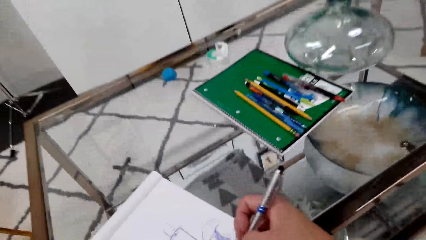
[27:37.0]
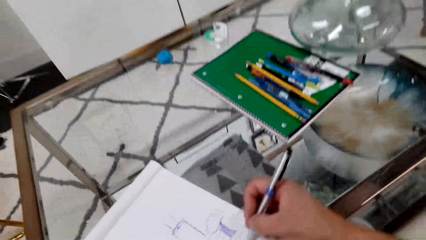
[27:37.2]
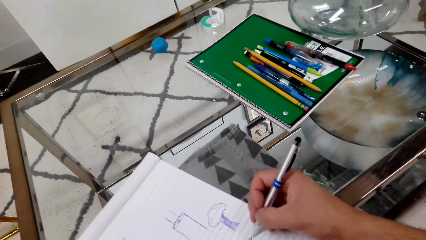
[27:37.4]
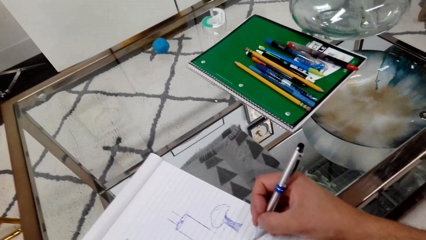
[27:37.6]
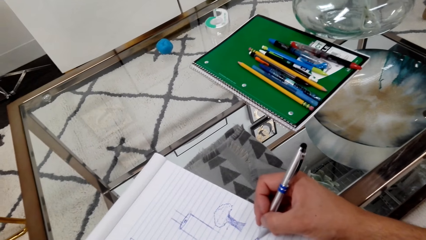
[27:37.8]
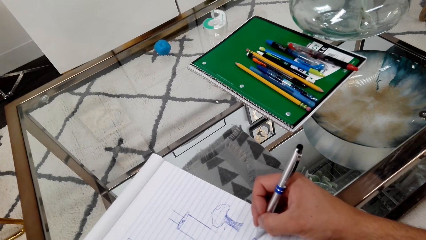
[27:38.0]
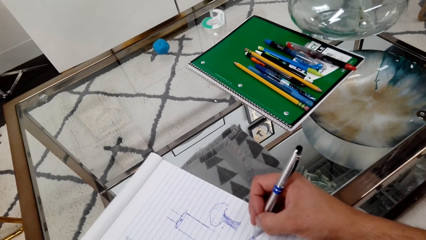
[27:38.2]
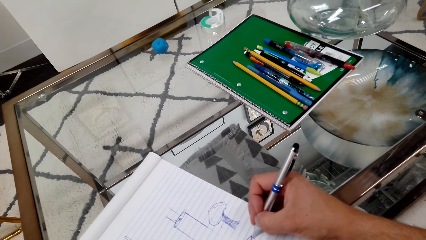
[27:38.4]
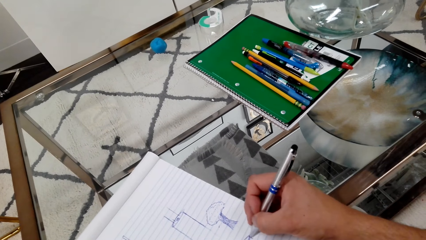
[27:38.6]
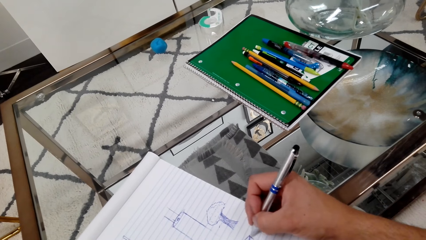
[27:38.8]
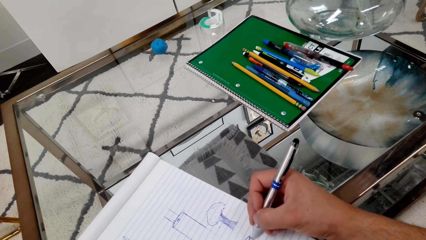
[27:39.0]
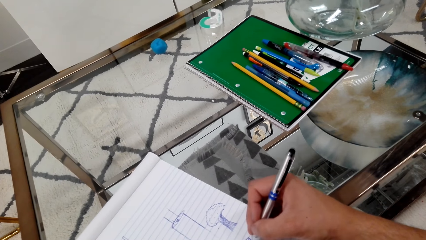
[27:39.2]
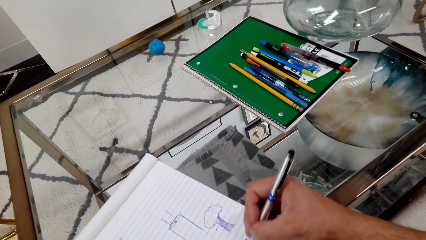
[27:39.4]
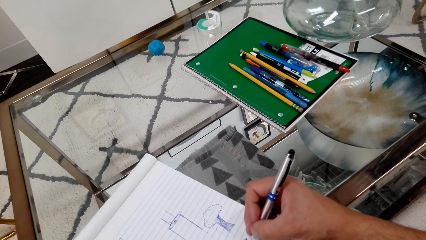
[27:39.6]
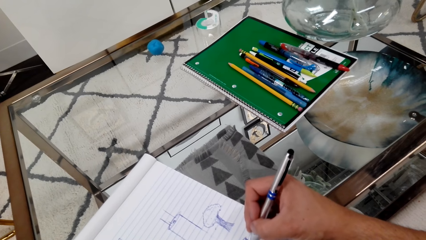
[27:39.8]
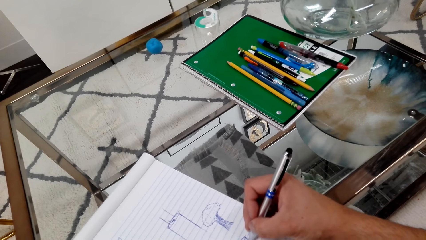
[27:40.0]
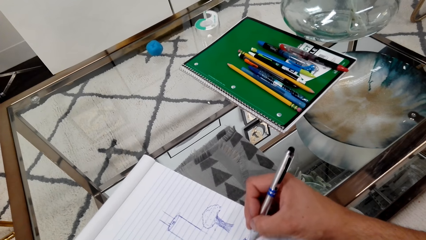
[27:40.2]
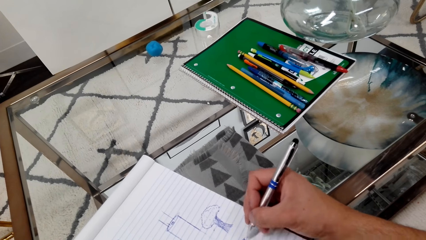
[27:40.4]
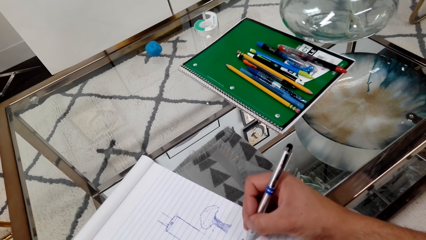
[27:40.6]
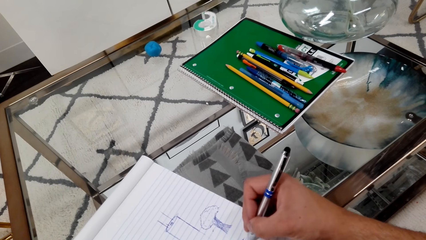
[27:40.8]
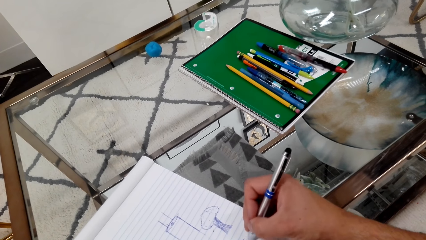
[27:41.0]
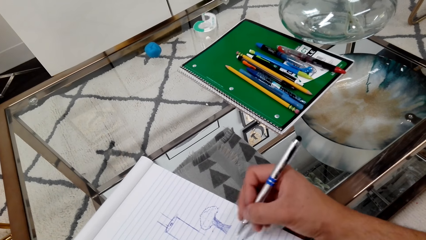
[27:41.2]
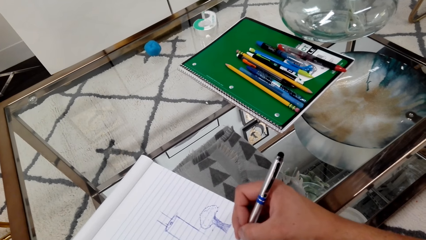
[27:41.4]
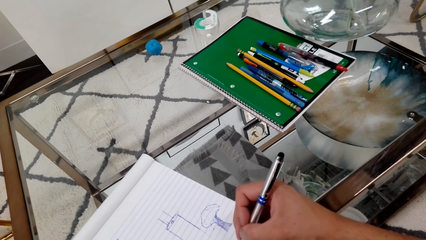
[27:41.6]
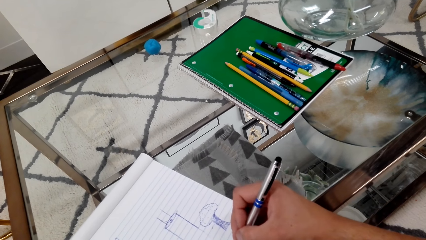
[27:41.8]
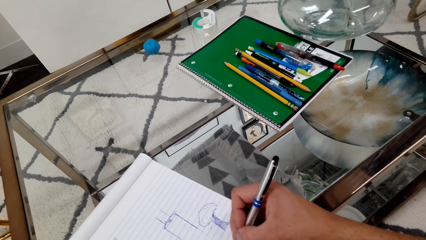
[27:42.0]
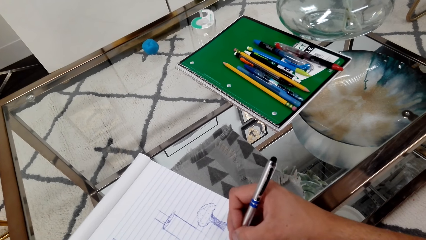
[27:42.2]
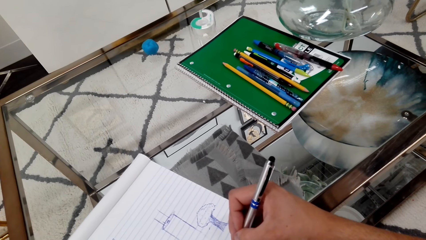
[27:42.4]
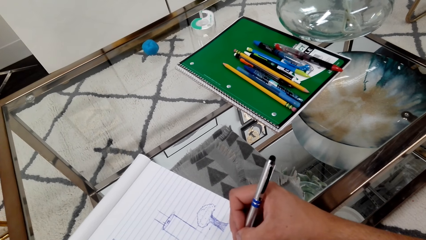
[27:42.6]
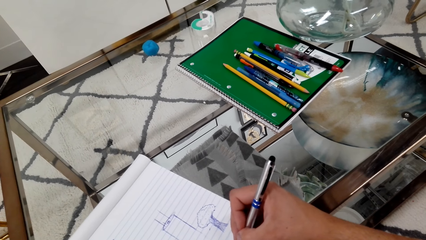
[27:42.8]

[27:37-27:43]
The camera wearer draws on a book.

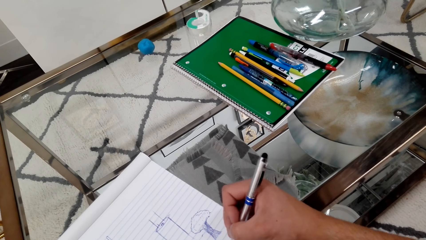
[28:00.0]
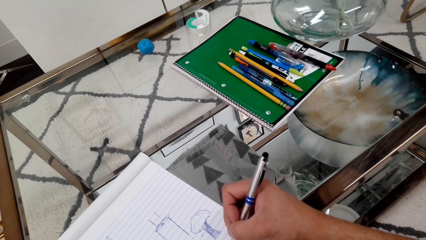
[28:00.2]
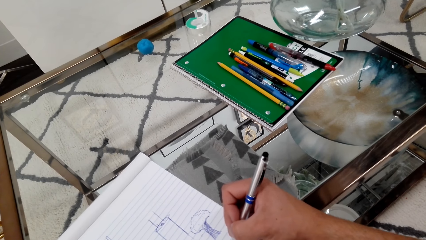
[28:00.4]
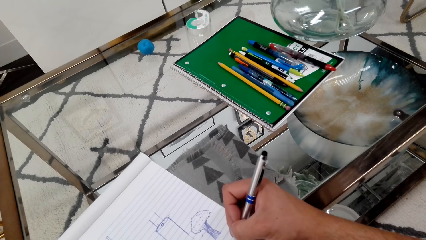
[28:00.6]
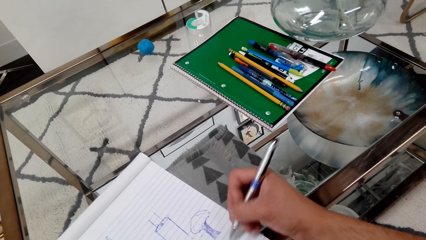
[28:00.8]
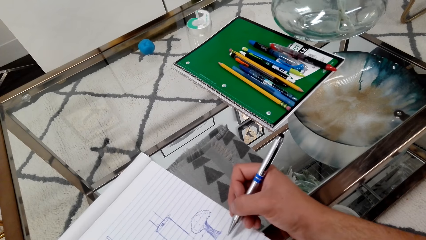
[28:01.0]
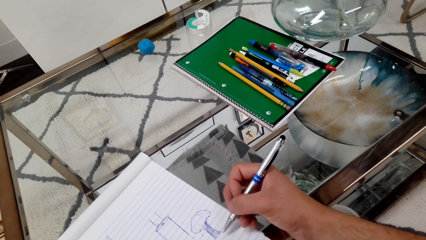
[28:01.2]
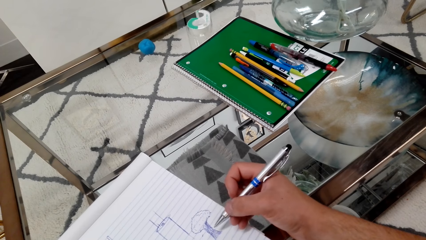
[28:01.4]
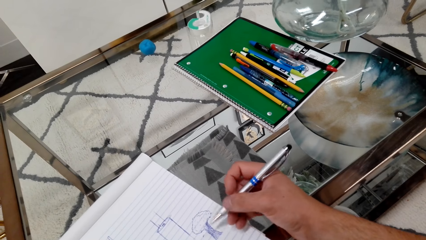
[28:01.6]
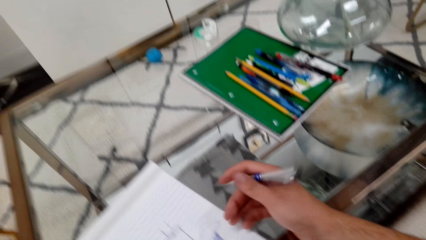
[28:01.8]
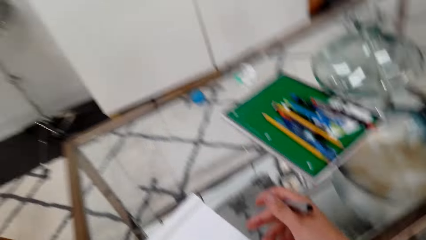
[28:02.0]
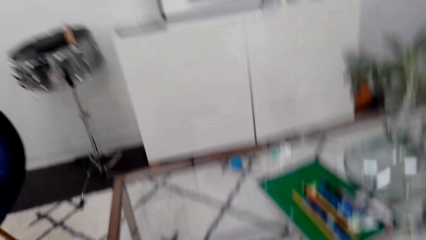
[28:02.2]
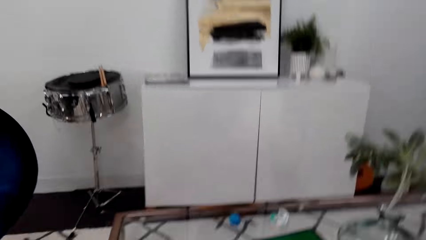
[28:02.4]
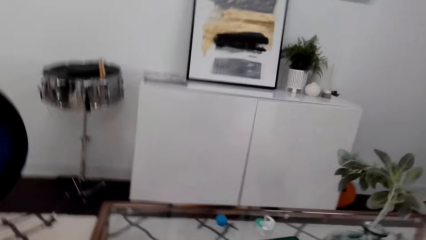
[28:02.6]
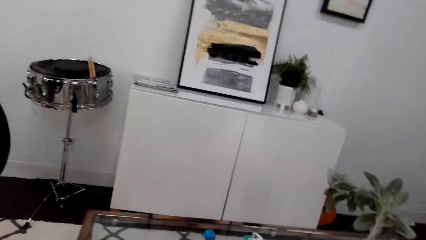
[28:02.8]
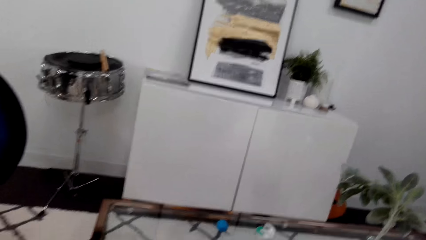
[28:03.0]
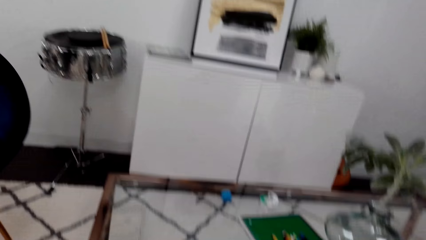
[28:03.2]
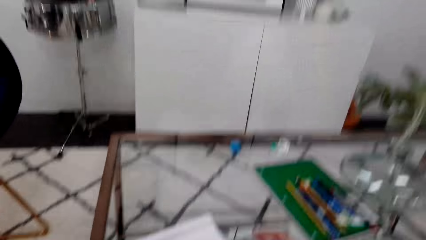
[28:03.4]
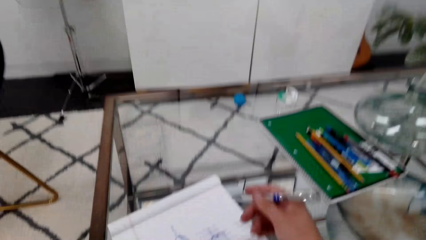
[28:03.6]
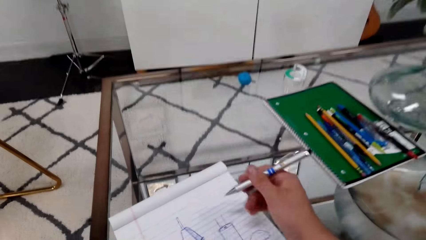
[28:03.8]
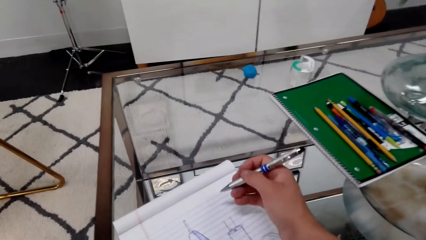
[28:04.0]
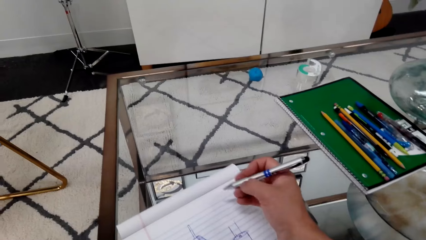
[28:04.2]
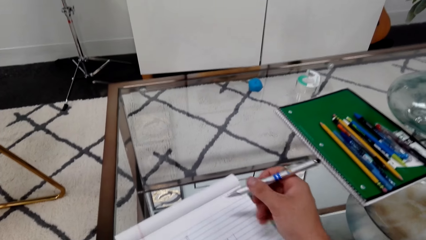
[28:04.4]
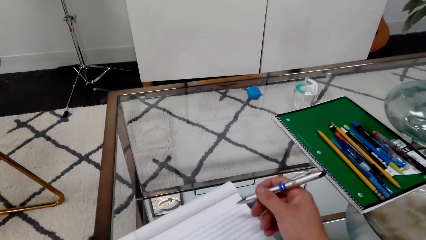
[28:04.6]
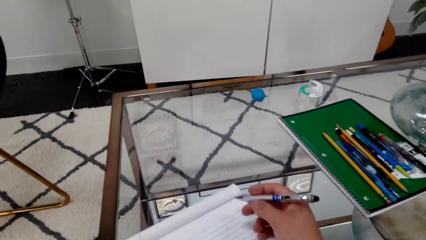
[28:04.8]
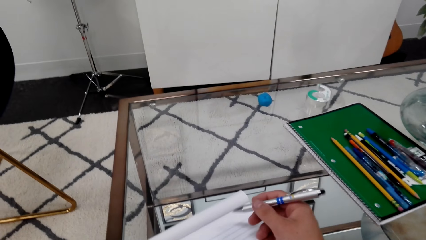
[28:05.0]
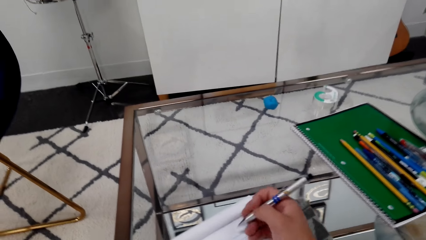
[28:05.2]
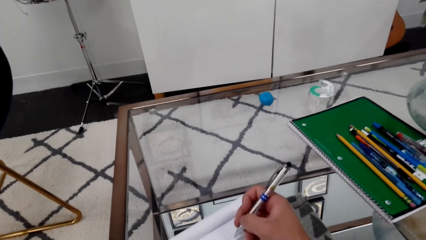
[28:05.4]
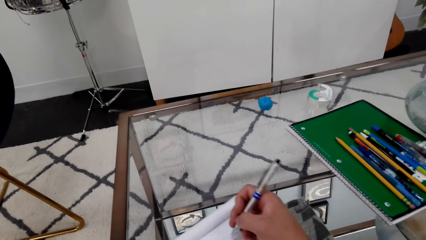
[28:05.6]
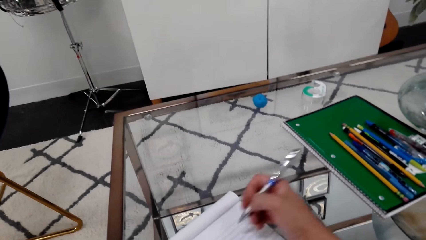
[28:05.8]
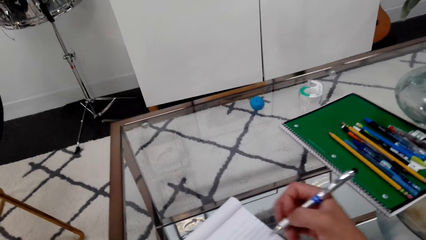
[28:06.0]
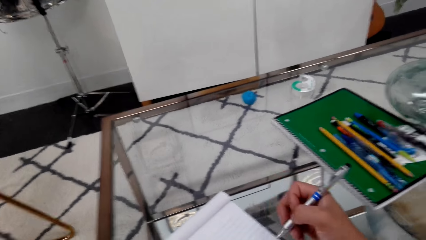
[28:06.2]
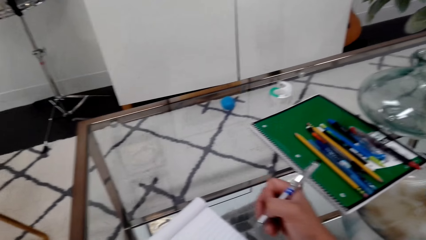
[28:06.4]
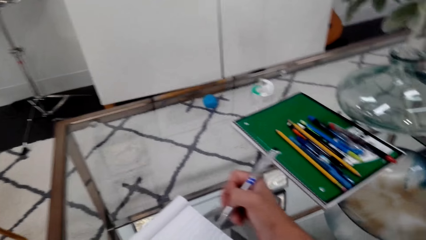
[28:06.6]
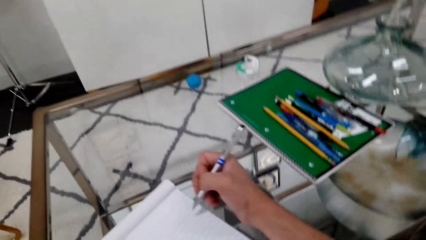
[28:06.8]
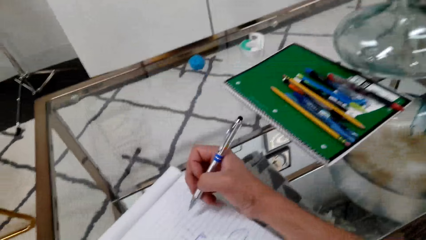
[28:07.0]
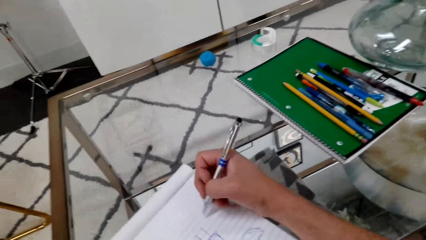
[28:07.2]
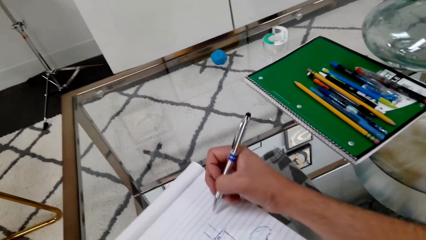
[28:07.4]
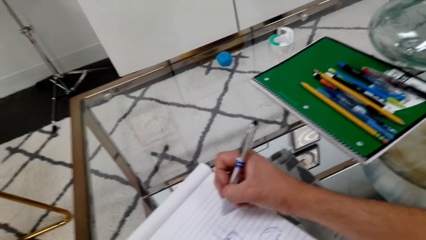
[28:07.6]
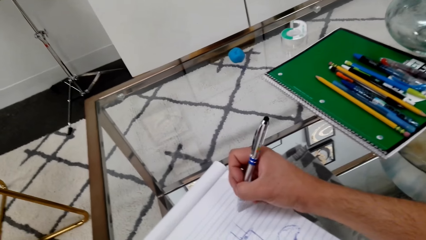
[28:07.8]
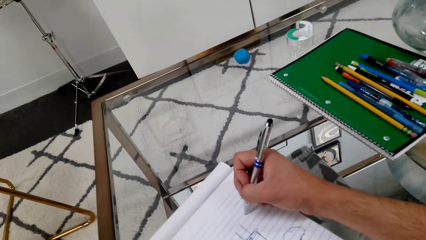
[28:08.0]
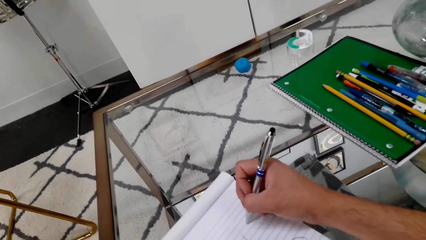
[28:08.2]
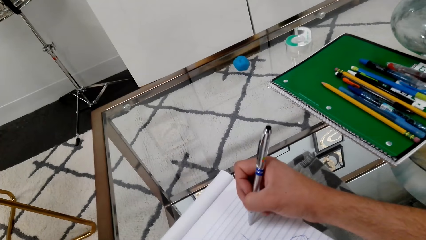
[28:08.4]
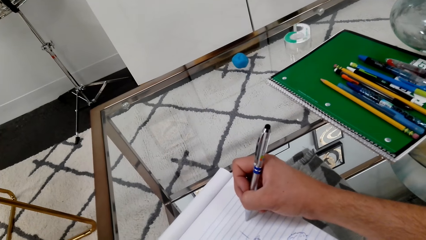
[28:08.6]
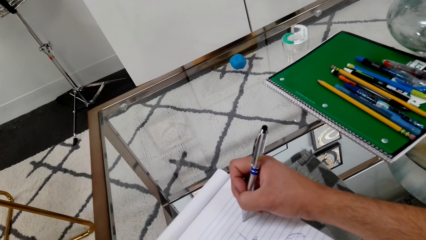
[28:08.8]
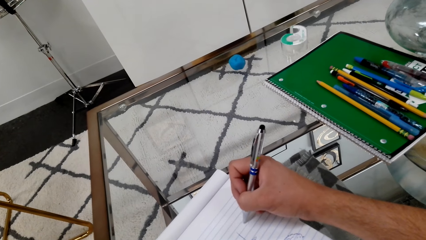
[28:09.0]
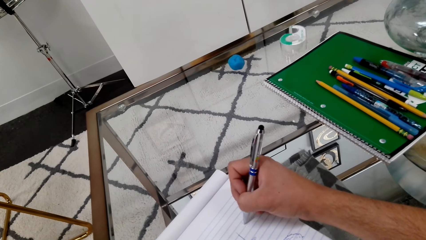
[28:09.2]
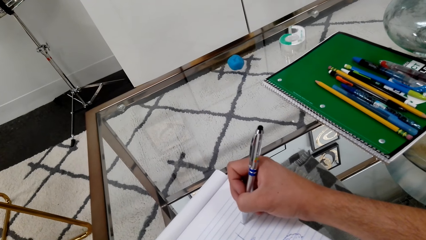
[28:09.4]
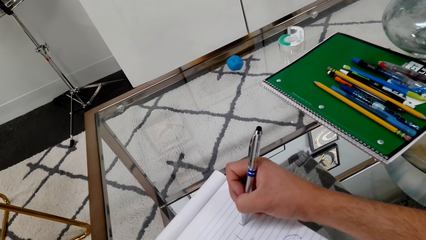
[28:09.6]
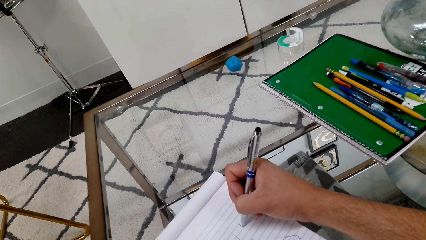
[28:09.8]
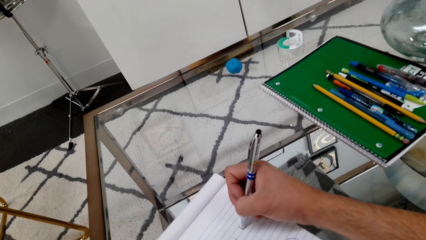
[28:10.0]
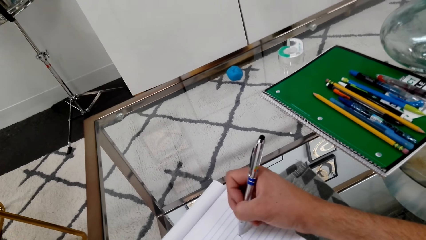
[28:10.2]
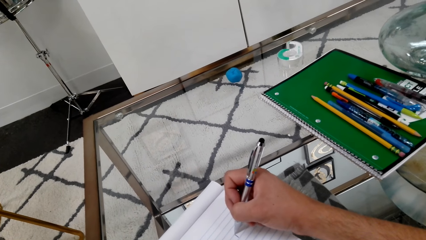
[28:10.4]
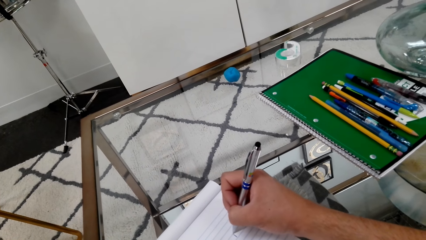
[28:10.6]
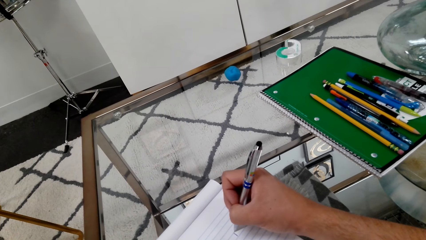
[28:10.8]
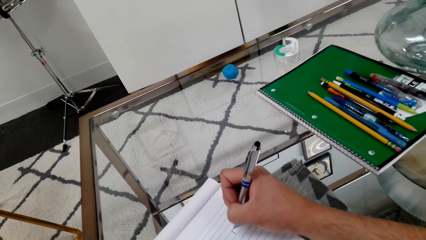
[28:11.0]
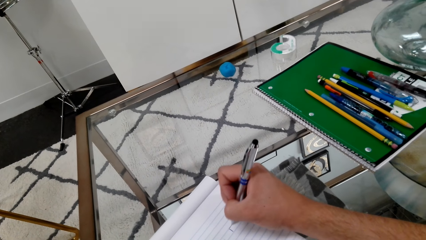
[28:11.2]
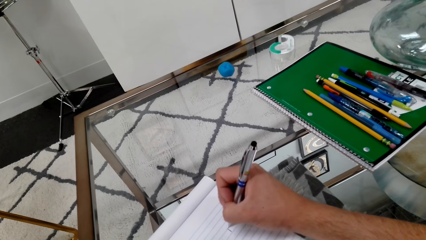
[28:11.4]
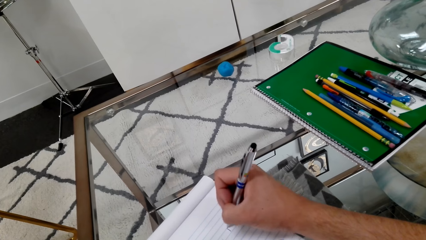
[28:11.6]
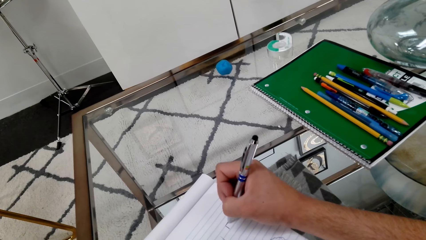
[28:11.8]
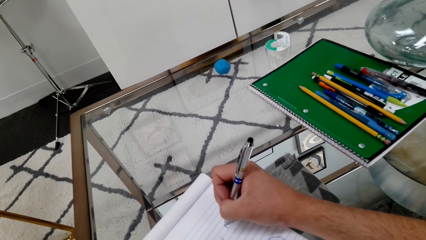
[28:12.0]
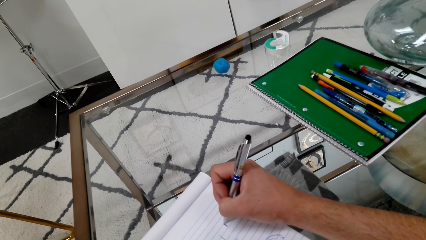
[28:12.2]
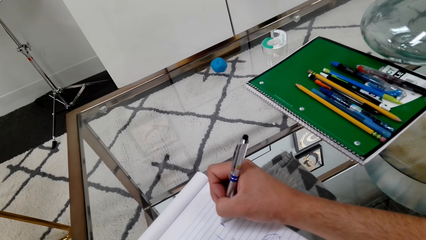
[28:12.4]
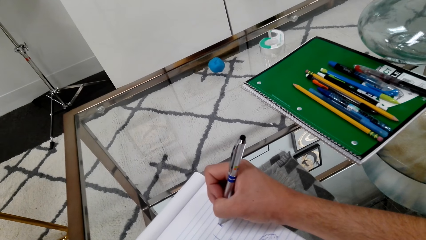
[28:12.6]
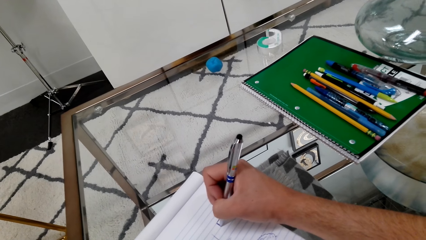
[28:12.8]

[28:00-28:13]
The camera wearer looks around the room. They draw on a paper.
